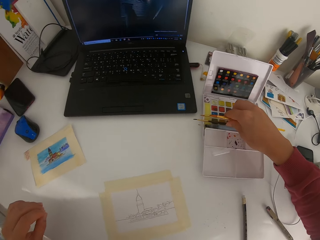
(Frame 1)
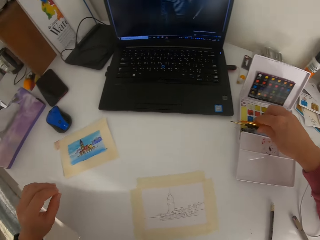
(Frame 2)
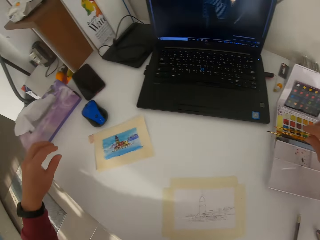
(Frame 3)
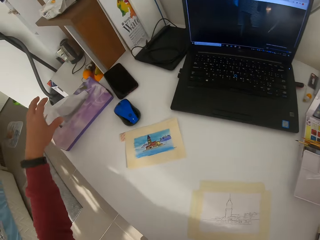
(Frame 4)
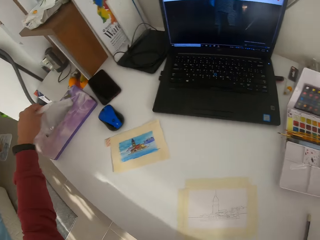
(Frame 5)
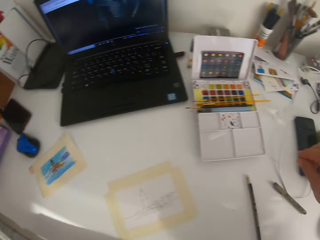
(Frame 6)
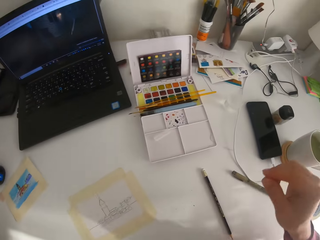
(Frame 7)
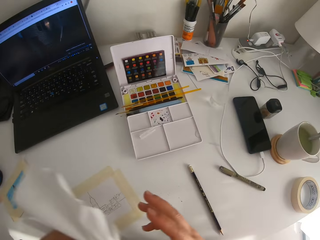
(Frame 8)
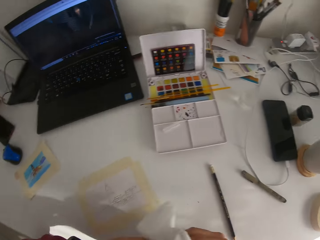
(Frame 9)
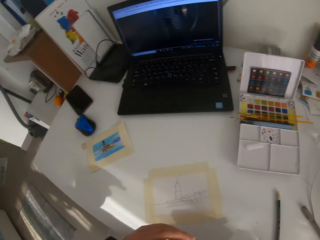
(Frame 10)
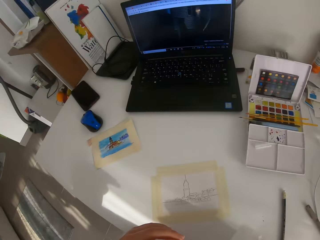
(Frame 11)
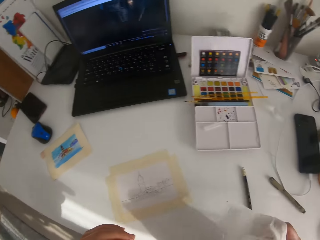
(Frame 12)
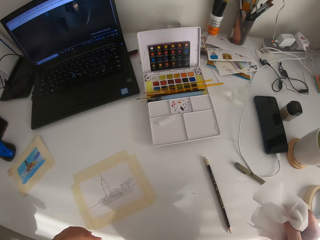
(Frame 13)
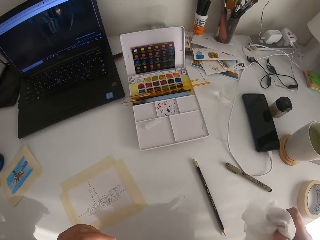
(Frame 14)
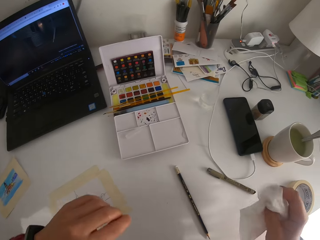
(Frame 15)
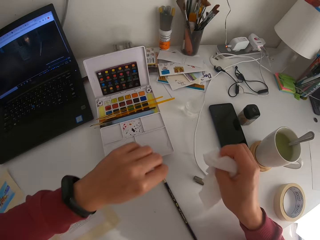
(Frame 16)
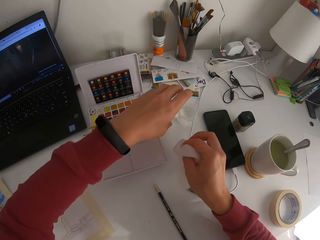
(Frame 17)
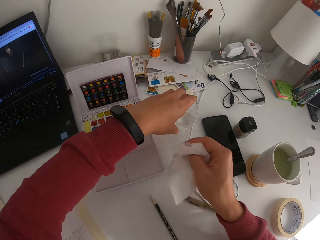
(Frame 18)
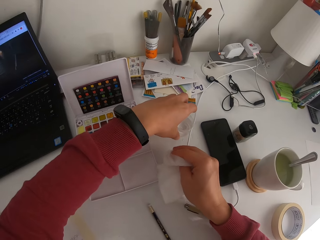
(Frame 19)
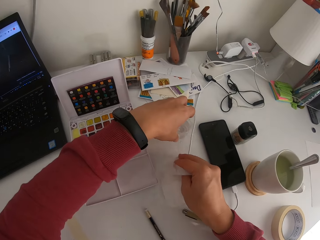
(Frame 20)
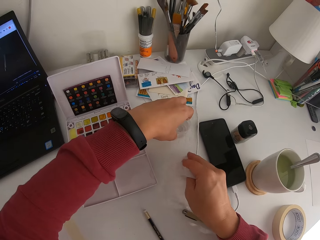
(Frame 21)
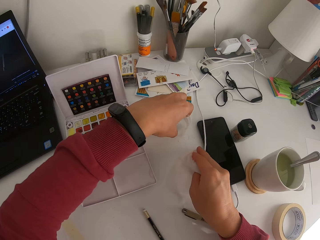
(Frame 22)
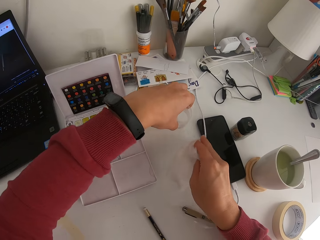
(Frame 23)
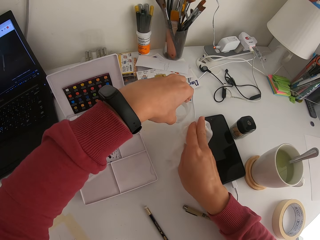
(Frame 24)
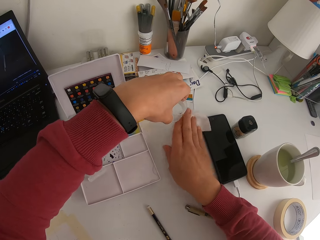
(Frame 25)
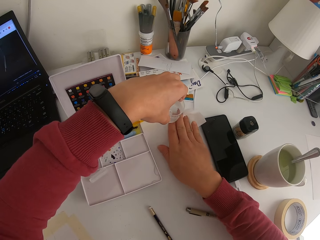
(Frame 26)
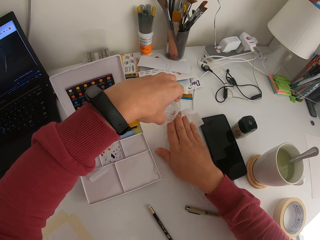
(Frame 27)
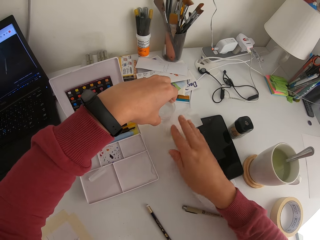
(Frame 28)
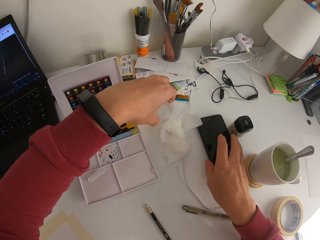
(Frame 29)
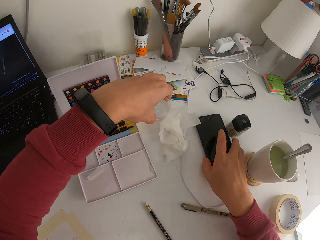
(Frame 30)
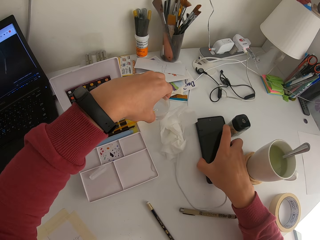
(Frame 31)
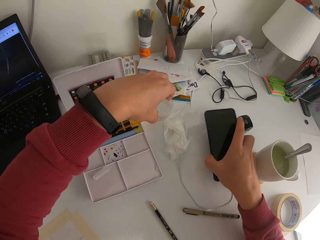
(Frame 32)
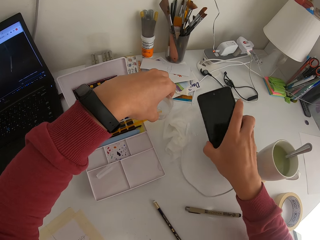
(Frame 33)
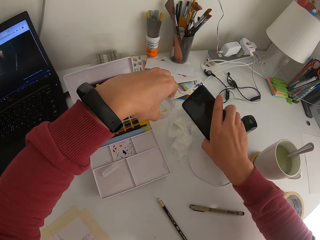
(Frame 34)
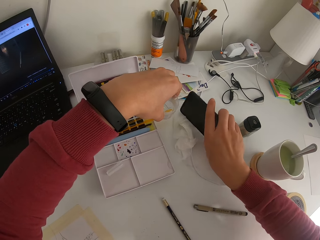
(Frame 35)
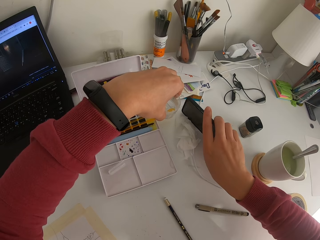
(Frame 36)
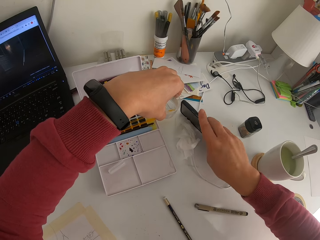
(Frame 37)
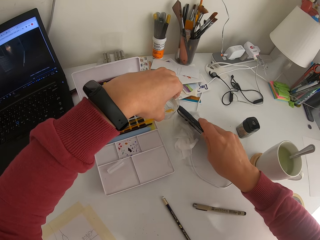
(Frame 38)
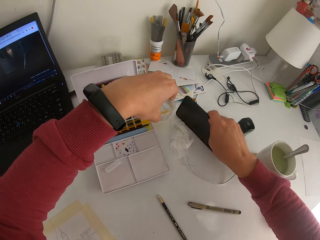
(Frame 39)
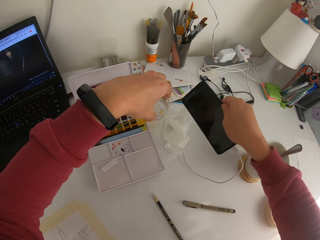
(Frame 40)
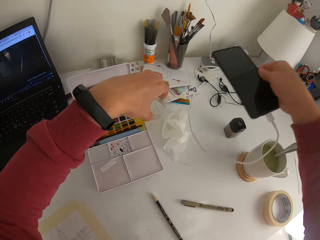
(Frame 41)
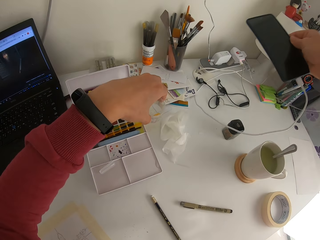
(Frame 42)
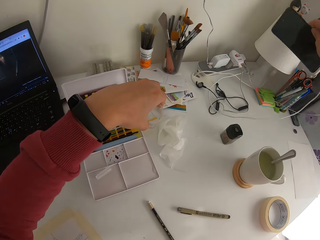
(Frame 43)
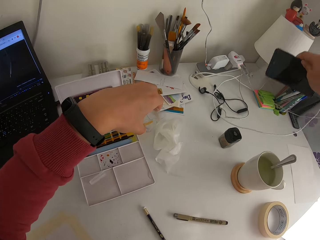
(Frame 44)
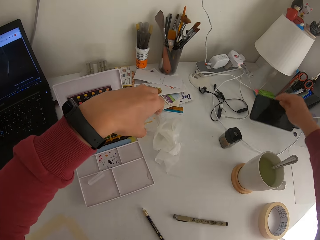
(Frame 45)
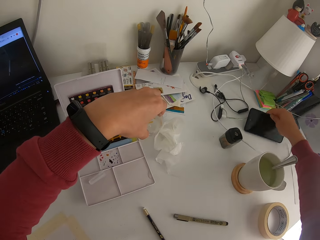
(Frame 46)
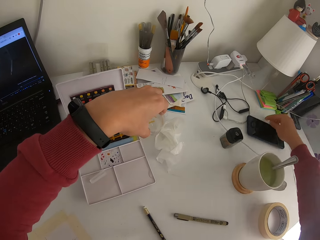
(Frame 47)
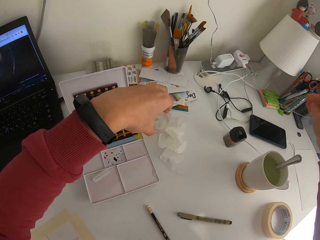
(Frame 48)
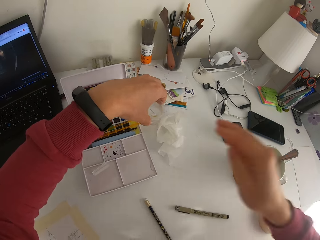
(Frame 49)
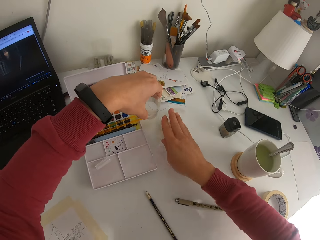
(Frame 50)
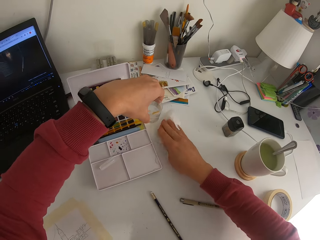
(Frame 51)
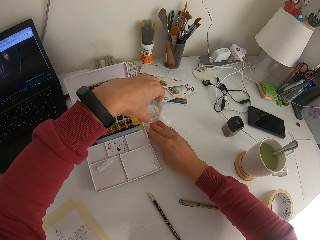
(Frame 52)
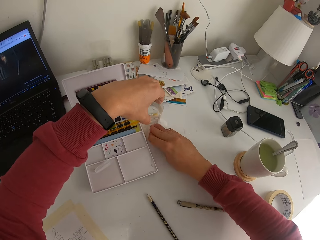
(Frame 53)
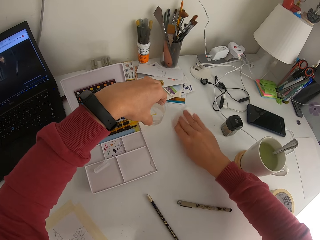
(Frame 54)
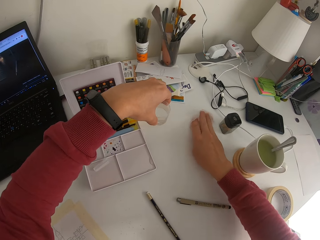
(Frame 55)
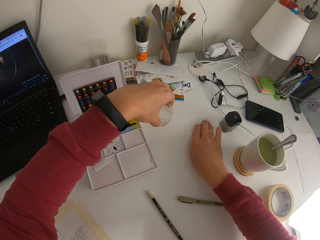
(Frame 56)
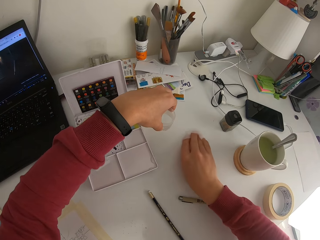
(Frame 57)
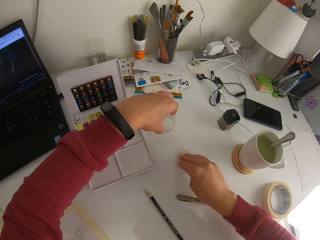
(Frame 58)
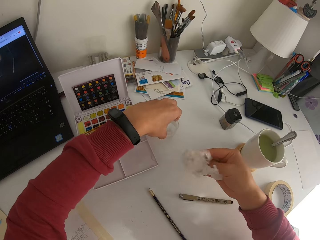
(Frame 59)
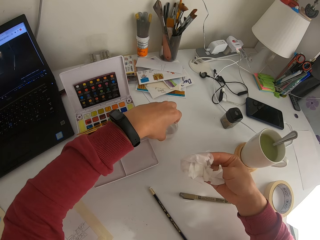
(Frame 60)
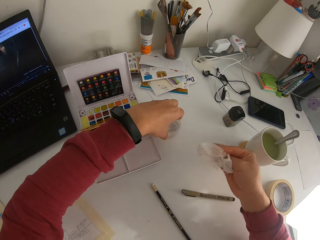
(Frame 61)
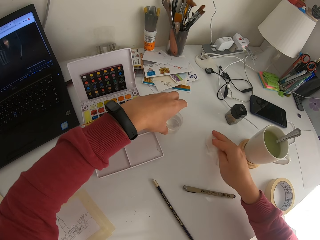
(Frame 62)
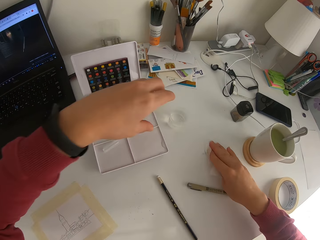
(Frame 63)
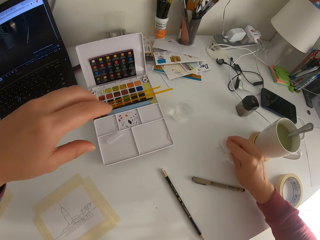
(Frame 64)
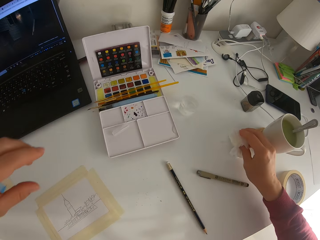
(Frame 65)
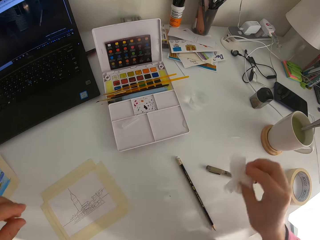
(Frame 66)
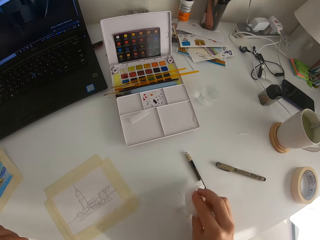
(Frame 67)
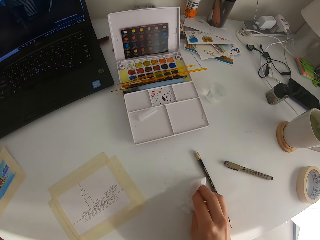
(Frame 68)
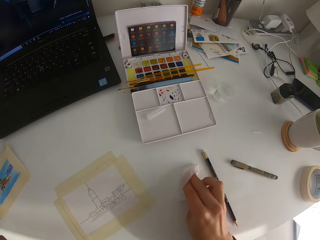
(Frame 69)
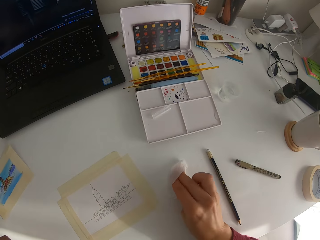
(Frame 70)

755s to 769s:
The camera wearer picks up a tissue. They dry water on the table with the tissue. They lift up the phone, dry the phone with the tissue and put the phone down. They dry water on the table with the tissue. They put the glass down.

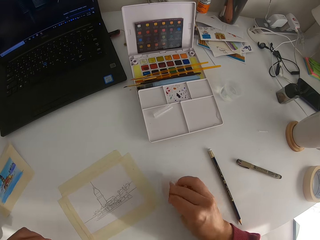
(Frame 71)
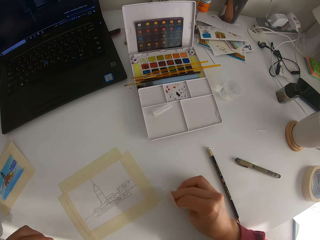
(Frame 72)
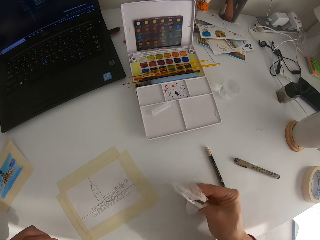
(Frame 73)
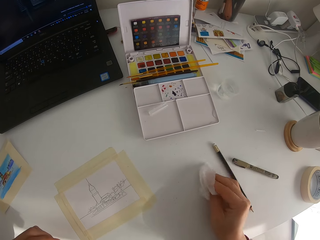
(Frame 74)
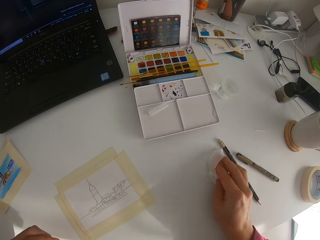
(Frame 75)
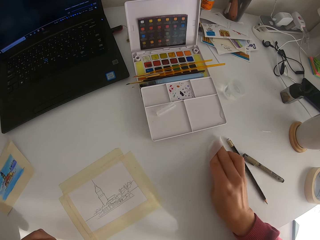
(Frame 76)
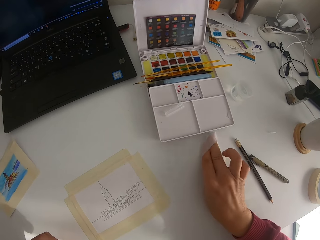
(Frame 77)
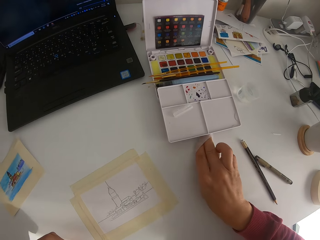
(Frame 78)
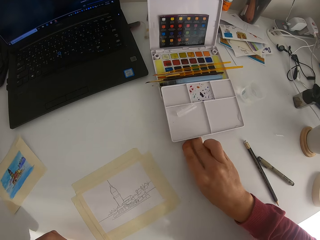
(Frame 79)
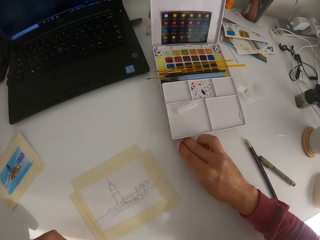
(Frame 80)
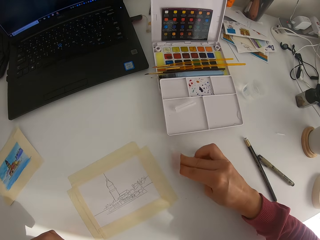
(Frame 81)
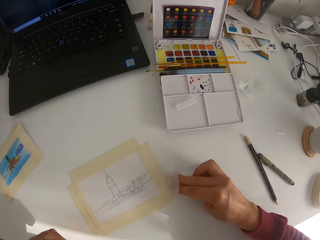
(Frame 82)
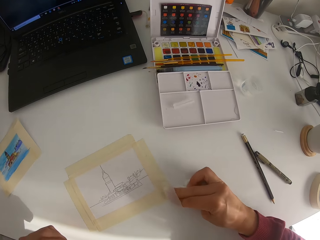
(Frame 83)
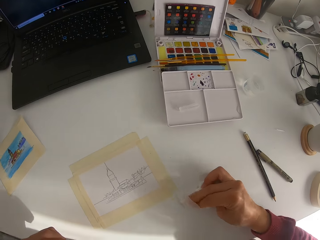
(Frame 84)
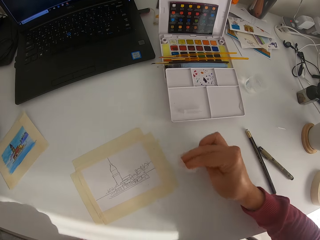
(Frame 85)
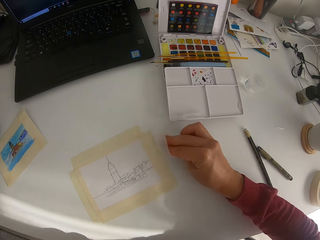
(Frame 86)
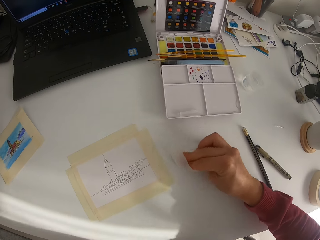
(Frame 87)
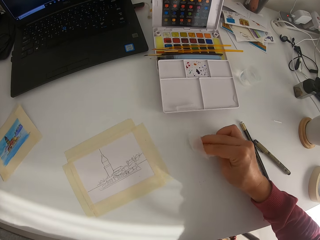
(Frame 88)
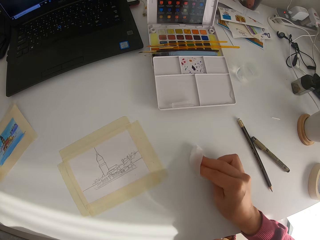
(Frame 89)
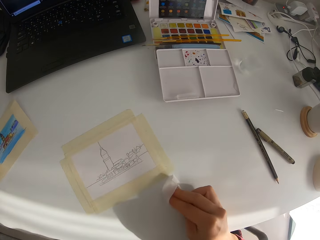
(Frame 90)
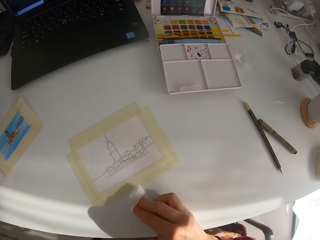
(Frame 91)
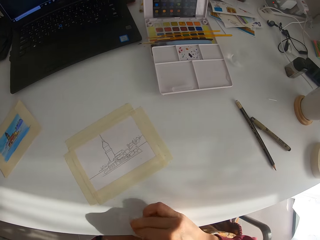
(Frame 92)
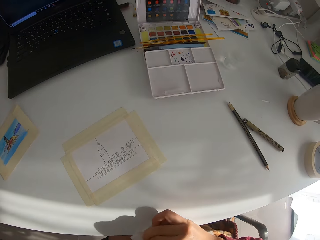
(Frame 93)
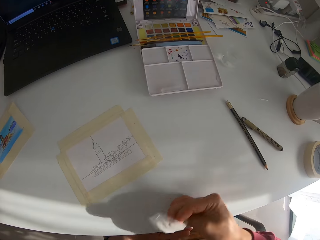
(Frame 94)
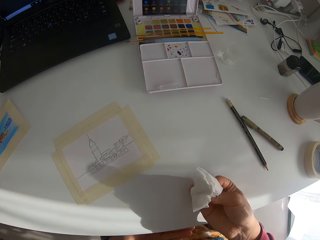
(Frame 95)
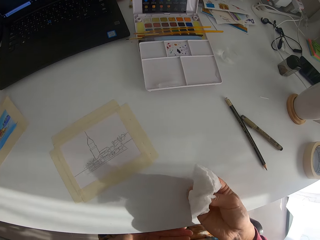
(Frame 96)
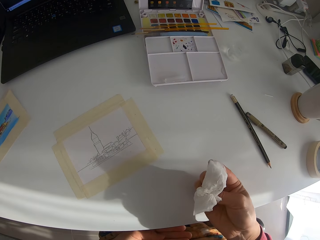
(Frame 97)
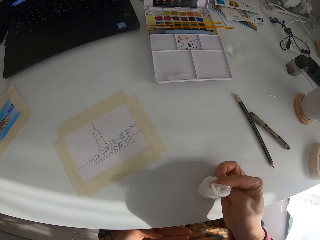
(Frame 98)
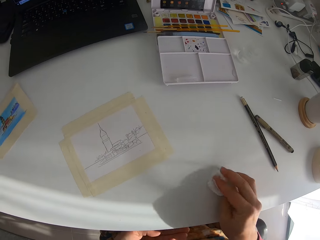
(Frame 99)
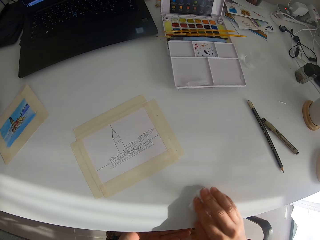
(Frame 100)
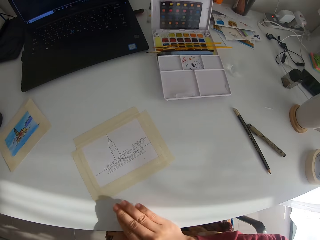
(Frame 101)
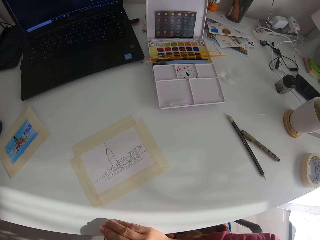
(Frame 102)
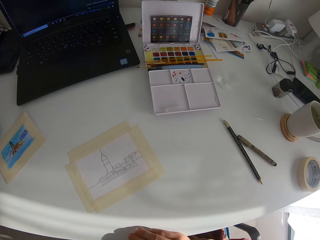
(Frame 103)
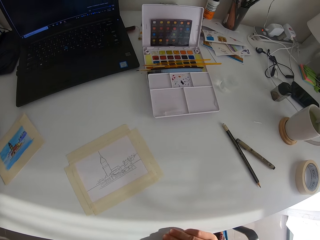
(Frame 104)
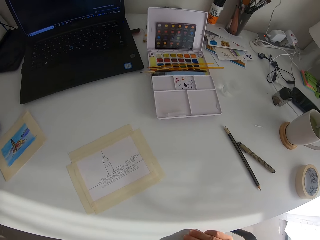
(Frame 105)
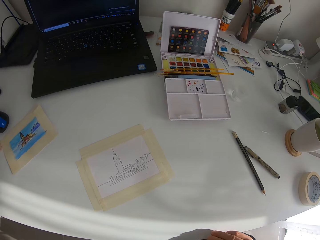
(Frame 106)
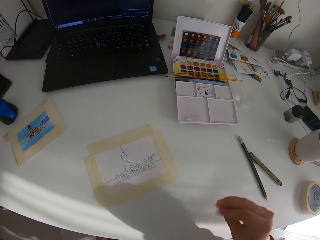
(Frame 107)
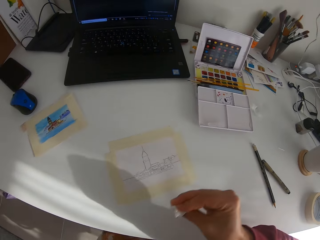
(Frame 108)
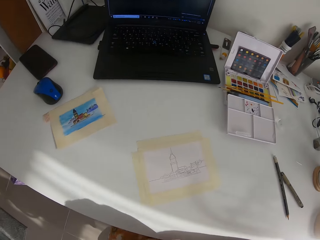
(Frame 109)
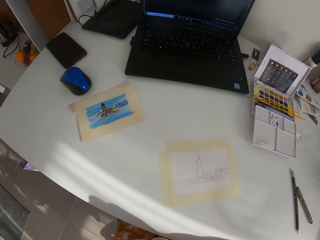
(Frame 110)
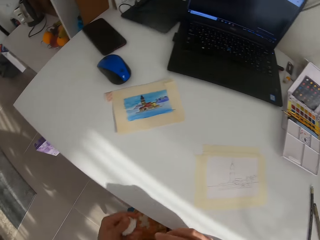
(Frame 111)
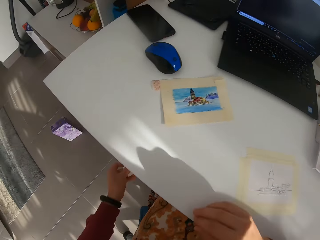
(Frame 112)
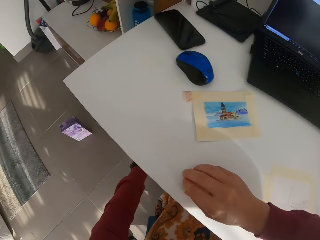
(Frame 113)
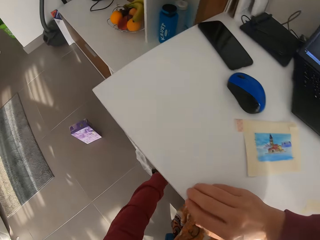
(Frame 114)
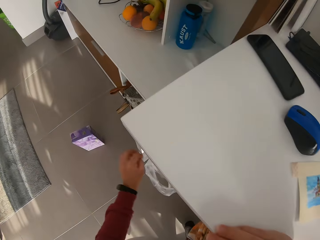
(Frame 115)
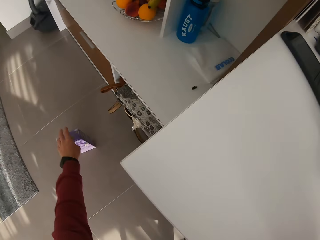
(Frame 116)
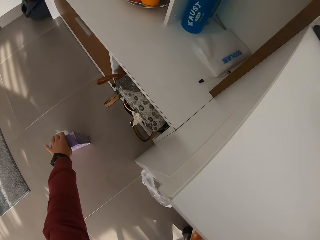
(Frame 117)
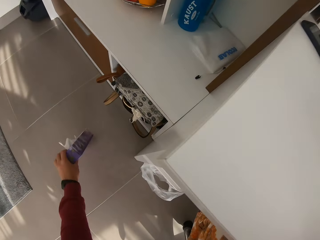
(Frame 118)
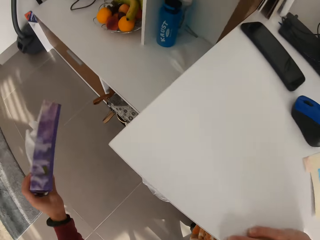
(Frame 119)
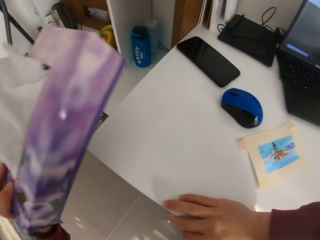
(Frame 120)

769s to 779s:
The camera wearer dries water on the table with the tissue. They throw the tissue in the bin. They pick up tissues on the ground.
